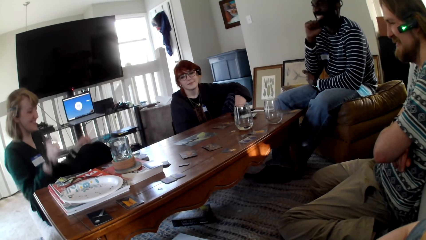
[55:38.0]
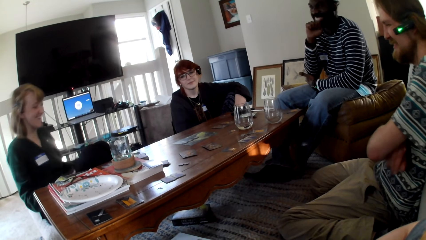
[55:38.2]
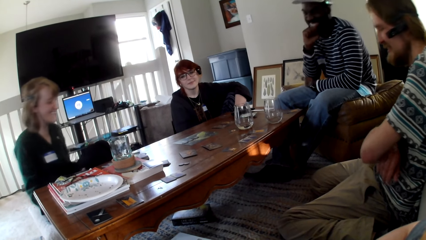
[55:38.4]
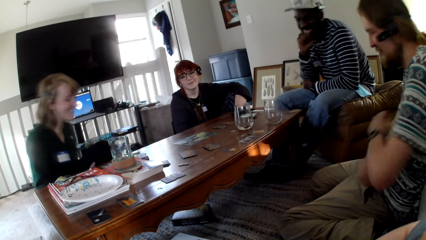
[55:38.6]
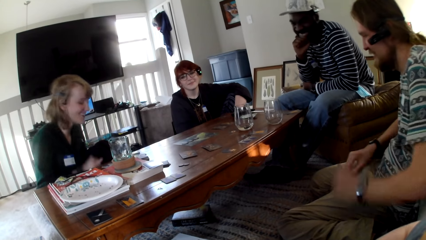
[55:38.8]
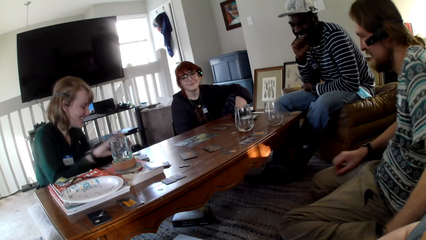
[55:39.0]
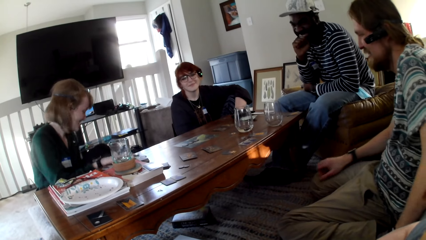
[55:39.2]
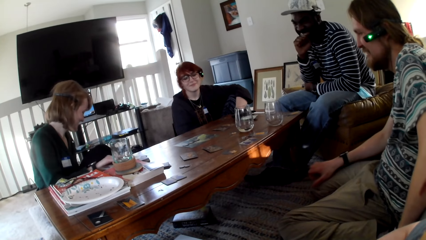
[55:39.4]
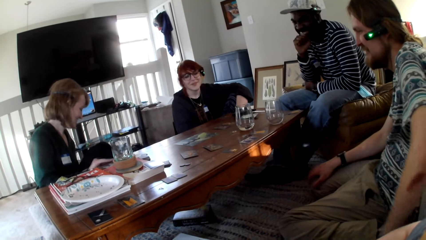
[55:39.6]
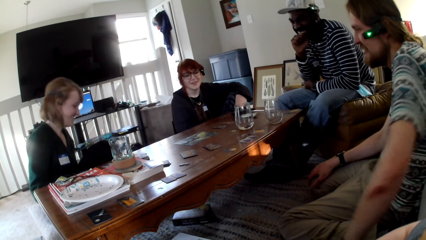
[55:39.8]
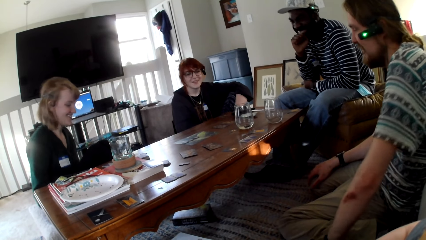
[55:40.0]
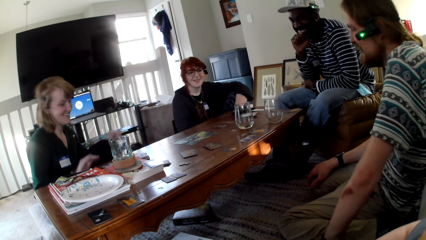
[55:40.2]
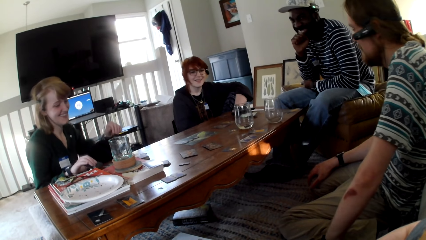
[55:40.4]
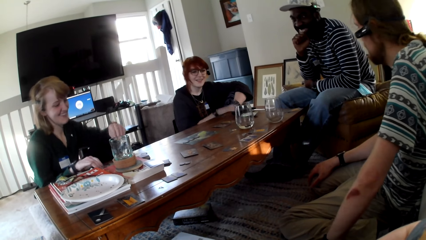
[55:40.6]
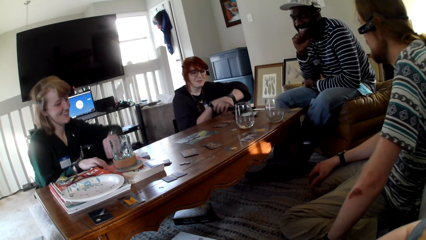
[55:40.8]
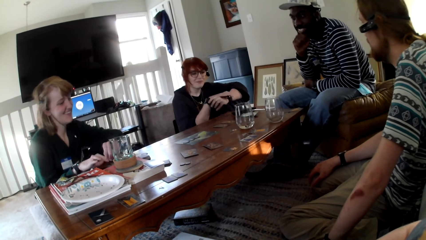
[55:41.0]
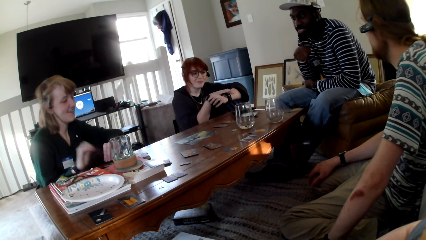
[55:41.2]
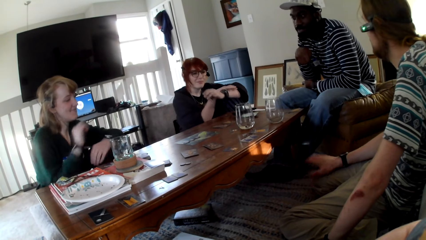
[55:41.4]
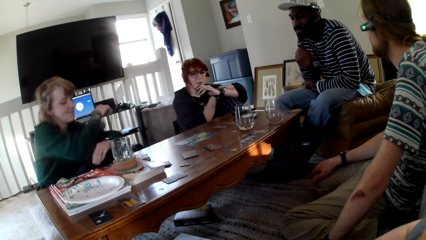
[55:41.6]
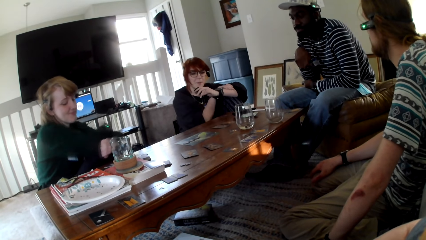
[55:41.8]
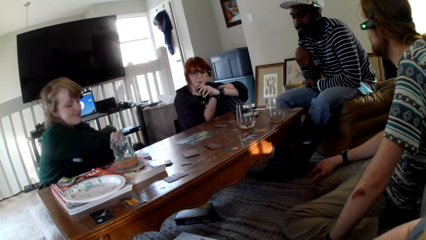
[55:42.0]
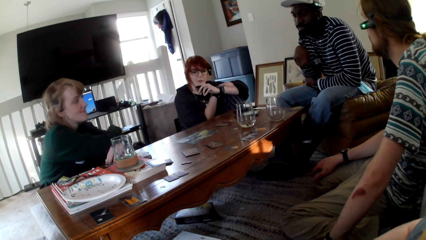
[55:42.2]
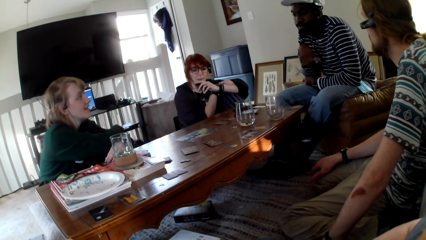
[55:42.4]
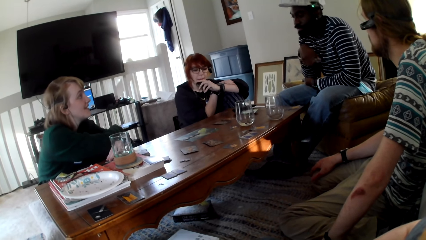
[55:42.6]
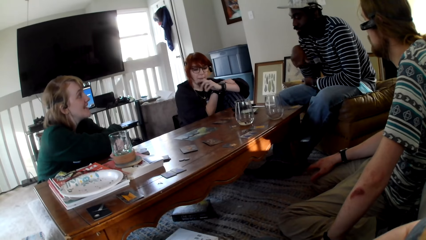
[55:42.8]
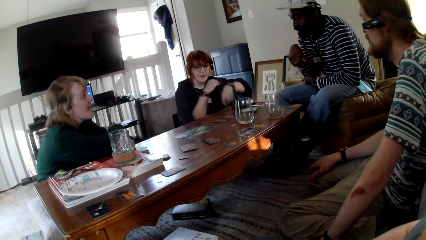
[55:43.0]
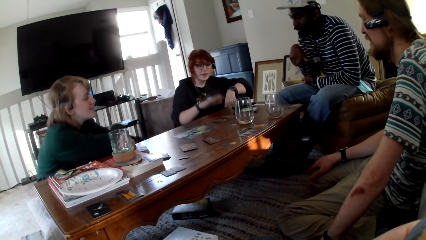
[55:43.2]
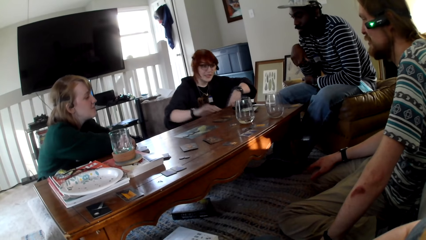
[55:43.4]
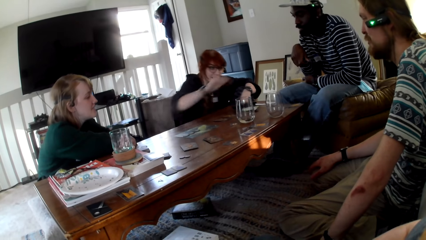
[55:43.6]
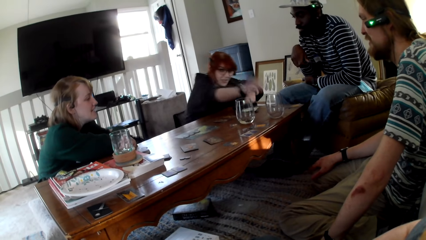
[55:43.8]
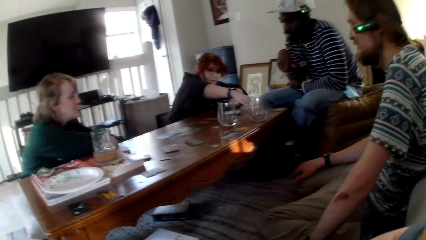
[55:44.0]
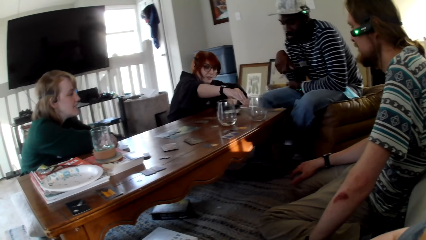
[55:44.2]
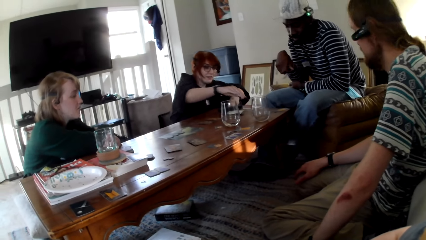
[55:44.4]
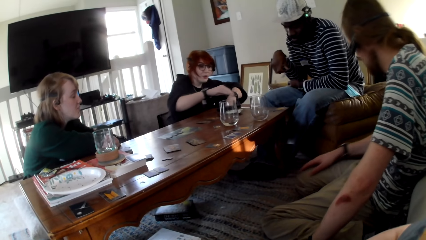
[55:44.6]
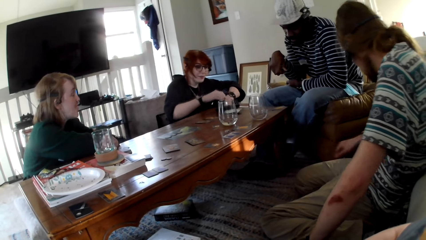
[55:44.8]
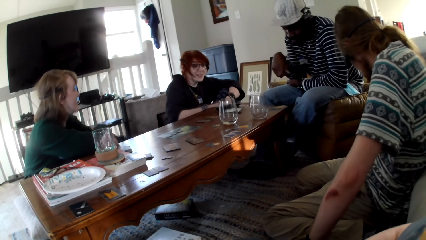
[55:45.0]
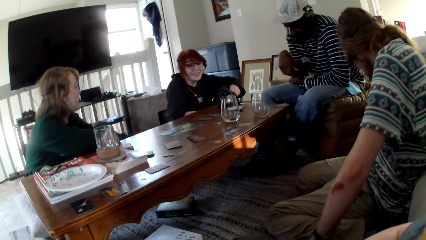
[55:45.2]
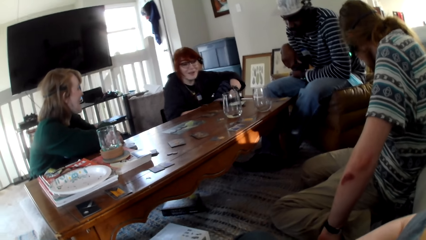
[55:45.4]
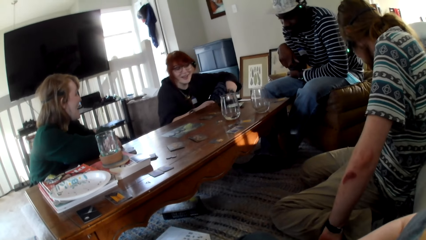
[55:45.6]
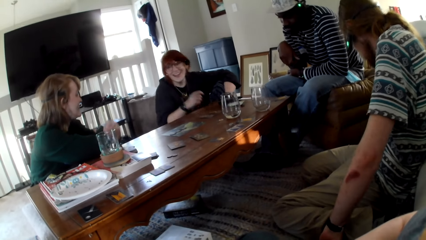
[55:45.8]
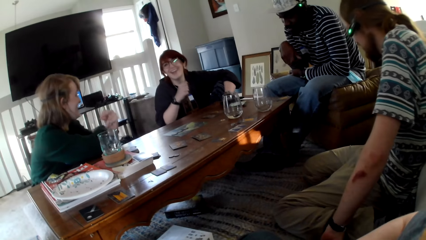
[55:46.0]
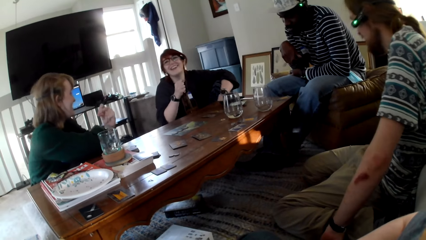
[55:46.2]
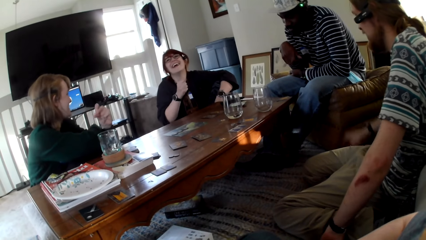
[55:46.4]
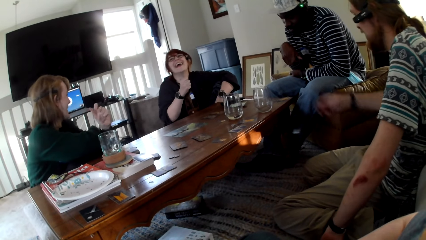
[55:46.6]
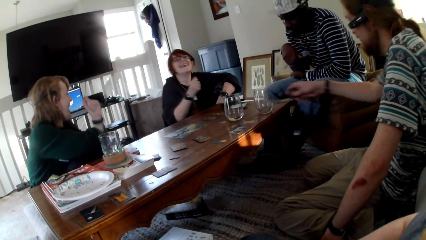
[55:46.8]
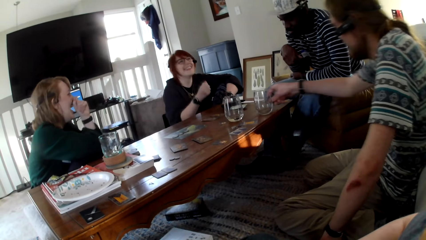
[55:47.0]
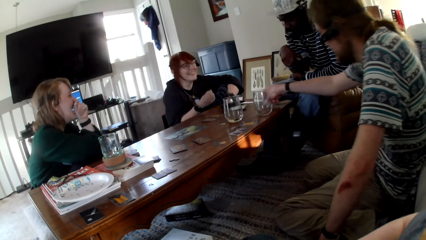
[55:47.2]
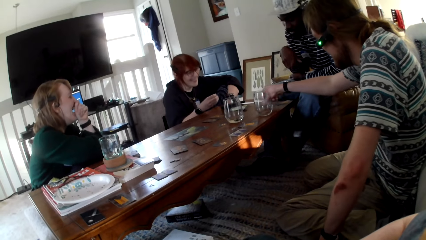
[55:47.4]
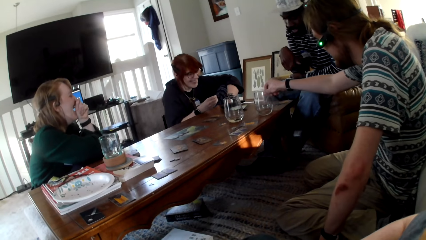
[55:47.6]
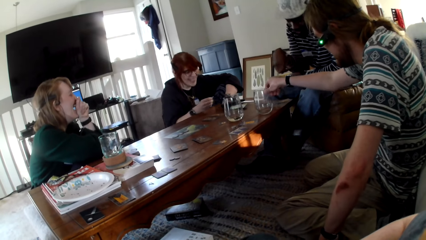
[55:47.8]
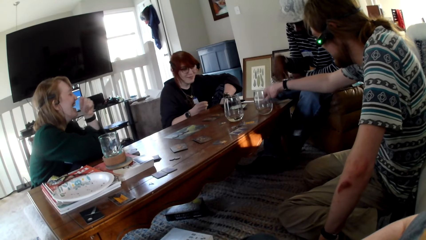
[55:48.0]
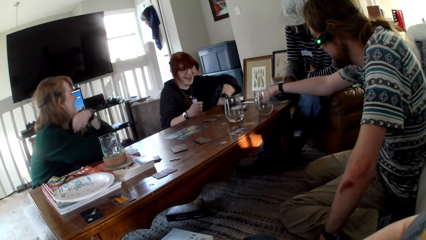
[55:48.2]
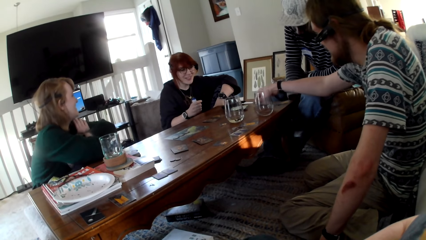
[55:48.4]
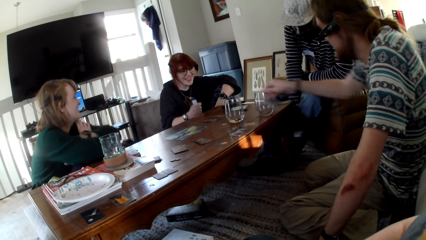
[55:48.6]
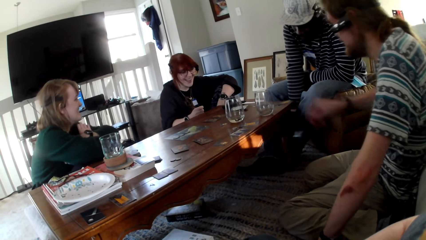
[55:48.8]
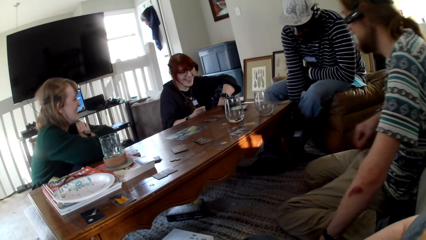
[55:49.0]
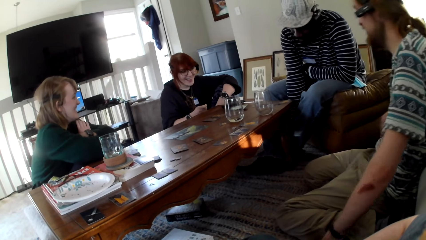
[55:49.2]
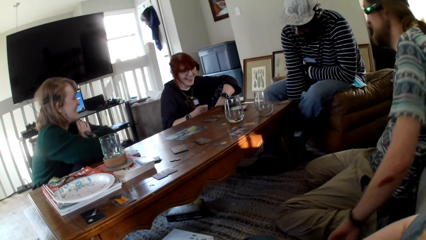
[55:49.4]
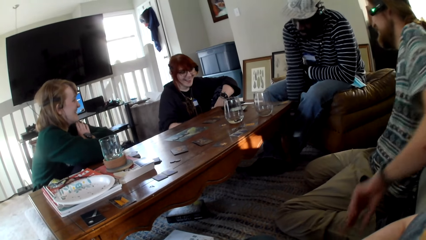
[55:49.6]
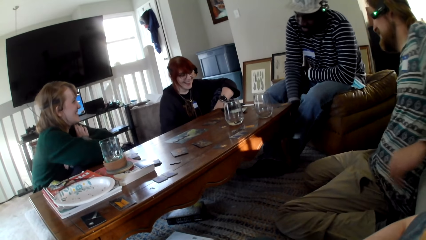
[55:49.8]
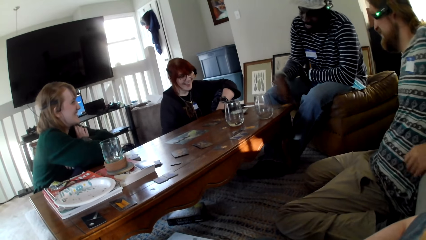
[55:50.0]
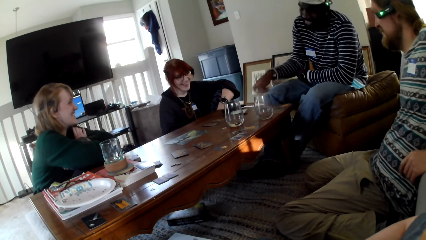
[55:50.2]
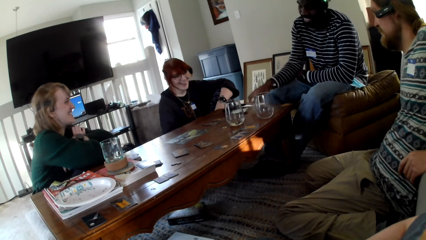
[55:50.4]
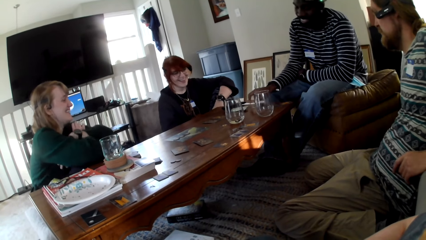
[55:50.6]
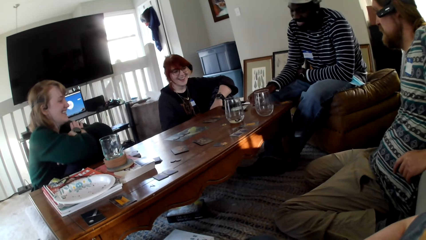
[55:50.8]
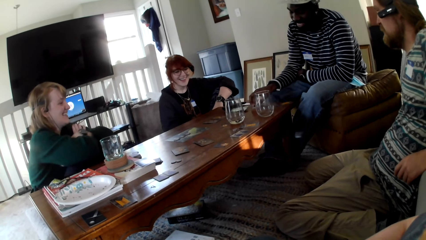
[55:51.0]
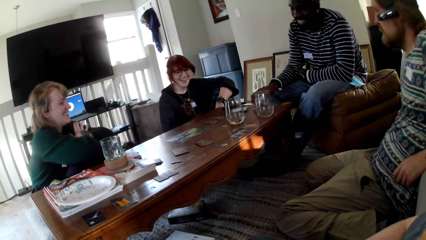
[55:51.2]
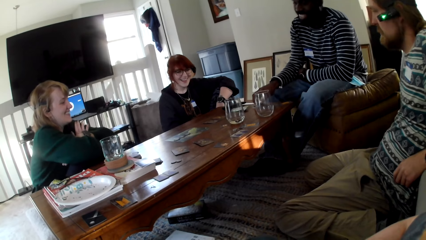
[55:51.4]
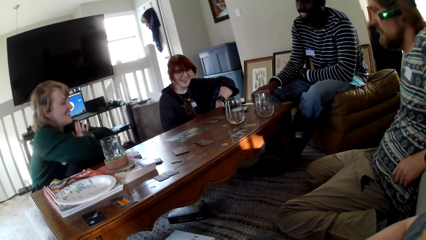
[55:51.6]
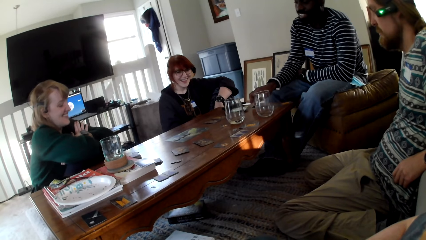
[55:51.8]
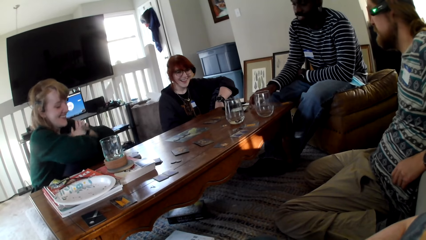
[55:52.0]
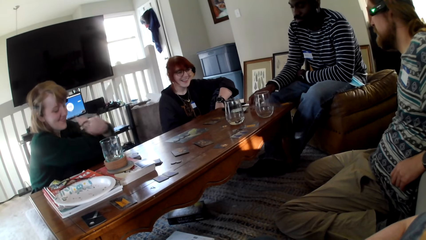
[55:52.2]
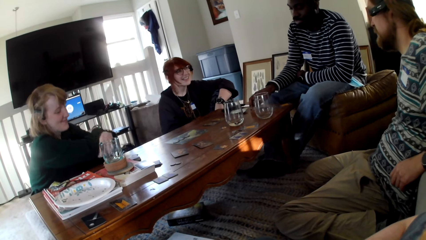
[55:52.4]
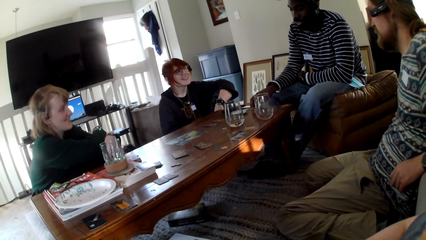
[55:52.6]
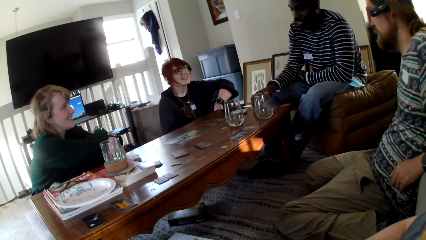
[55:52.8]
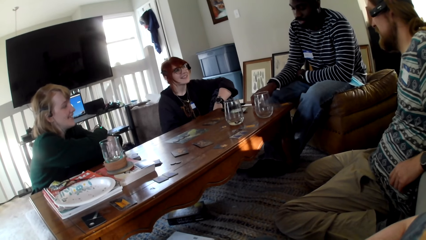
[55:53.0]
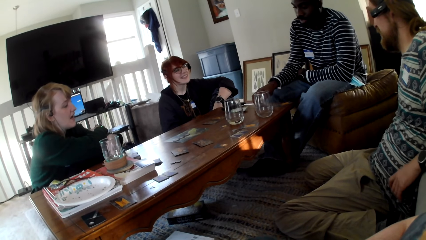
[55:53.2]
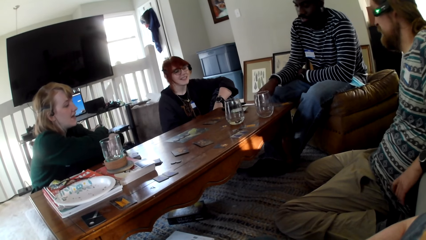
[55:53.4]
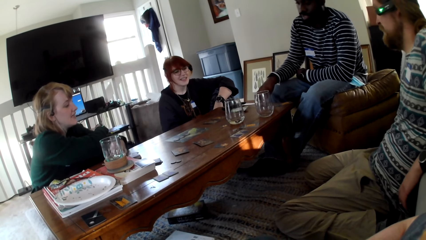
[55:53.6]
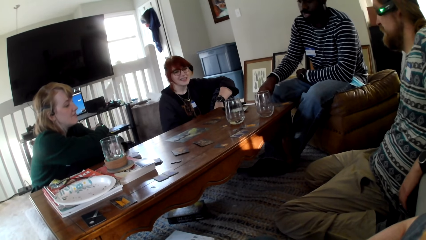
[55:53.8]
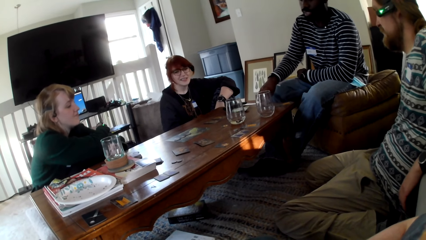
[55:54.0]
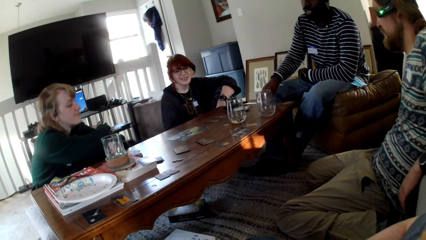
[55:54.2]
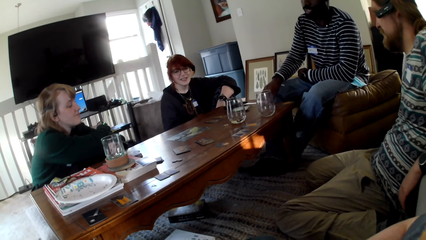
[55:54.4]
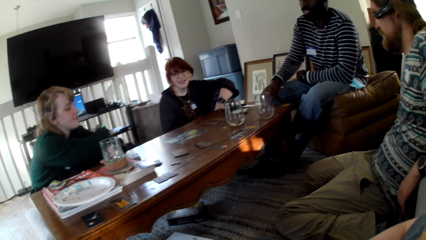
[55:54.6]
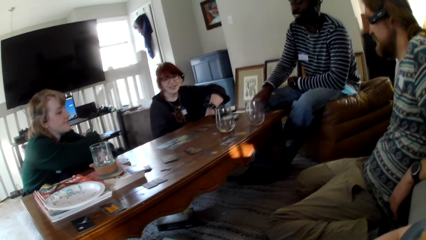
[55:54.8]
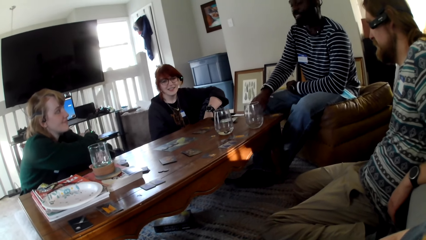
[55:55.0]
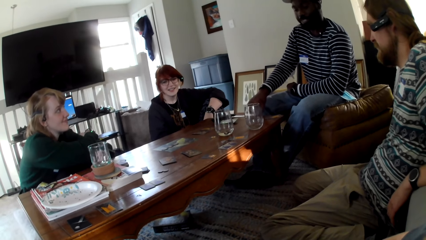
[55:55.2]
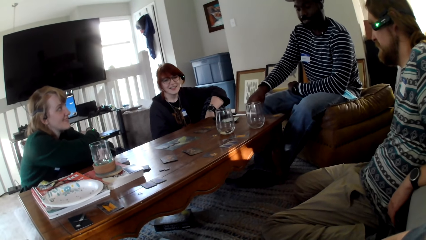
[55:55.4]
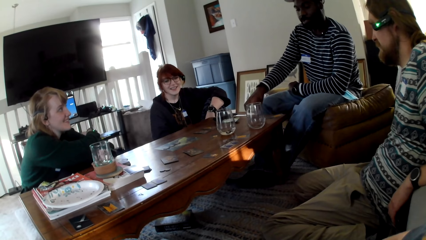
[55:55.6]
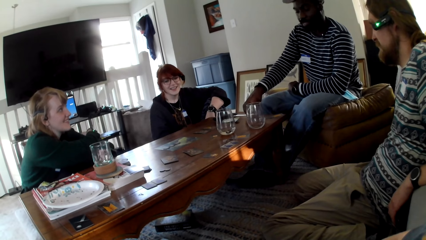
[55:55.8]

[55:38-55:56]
A person laughs. A man responds to a woman. Another person lifts up her hands. The first person lifts up her hands. The second person smokes and puts the card on the table. Another woman throws something on the table. She laughs. A third person moves his right hand. The man puts something on the table. The third person moves the chips. The other woman converses with another man, the first woman, the camera wearer and the first man. A fourth person picks up a card from the floor. The other man puts something on the table. He converses with the other woman, the first woman, the camera wearer and the first man.
